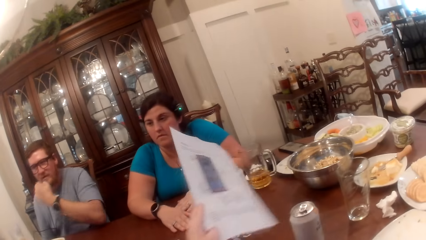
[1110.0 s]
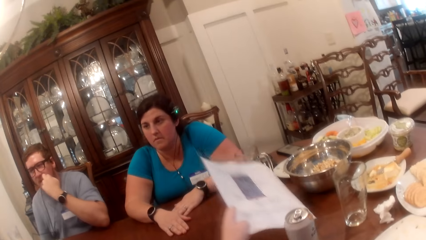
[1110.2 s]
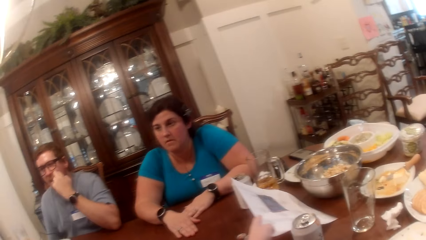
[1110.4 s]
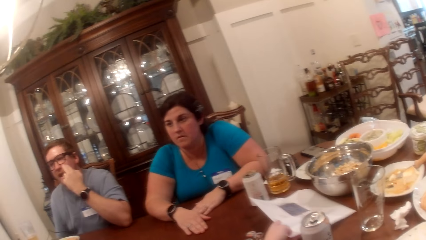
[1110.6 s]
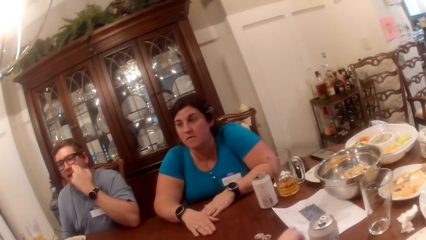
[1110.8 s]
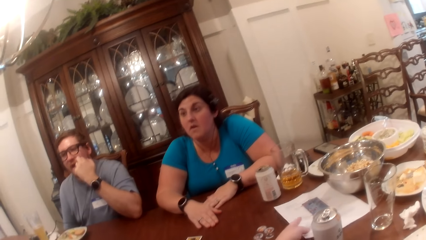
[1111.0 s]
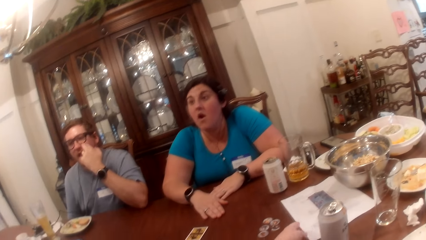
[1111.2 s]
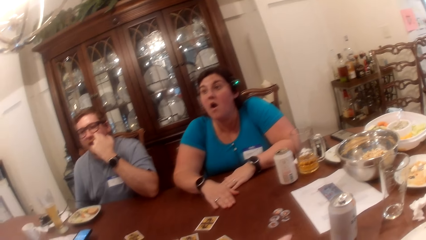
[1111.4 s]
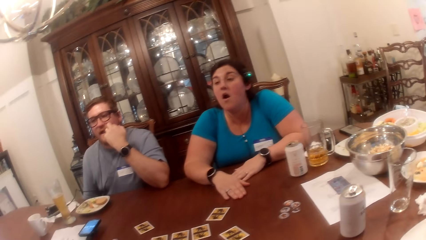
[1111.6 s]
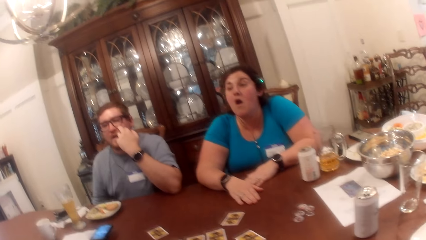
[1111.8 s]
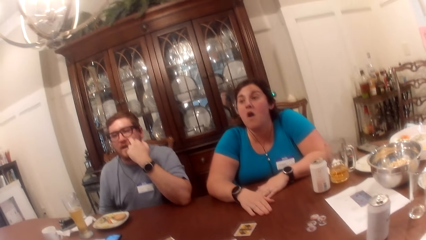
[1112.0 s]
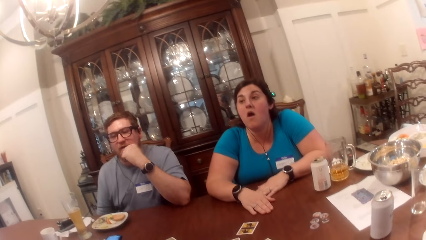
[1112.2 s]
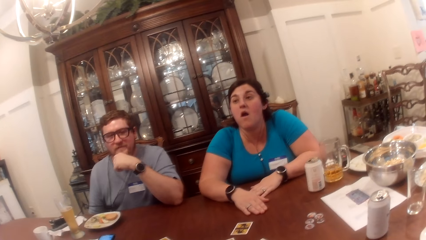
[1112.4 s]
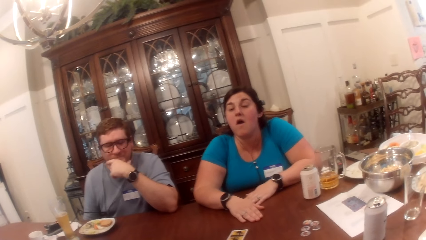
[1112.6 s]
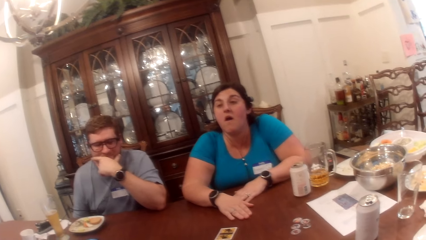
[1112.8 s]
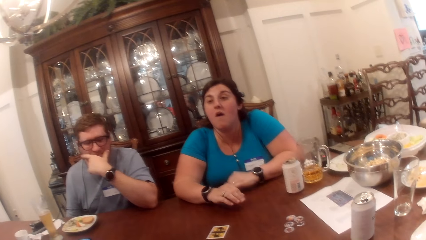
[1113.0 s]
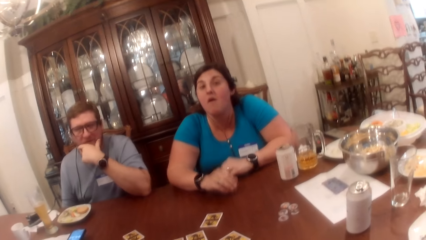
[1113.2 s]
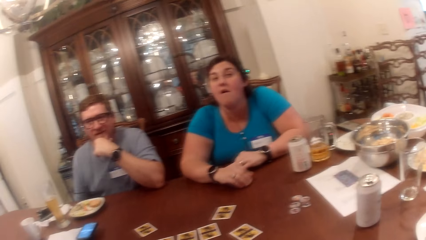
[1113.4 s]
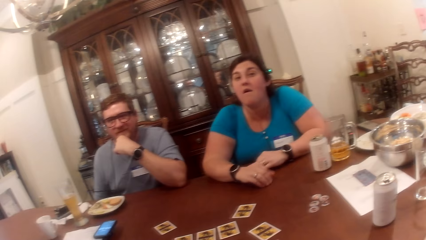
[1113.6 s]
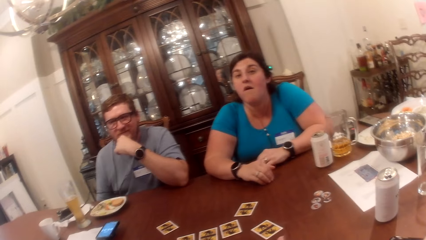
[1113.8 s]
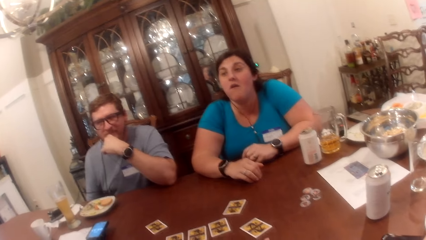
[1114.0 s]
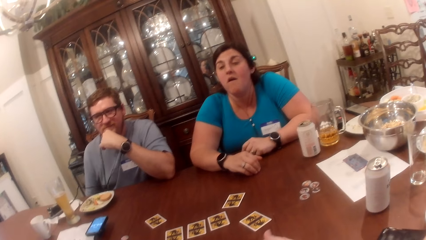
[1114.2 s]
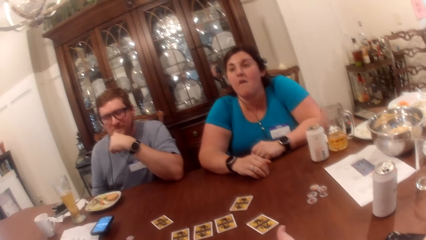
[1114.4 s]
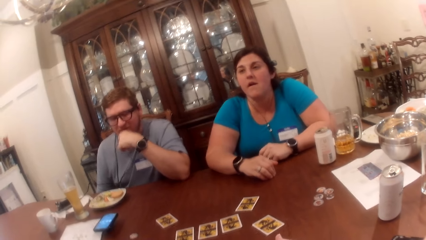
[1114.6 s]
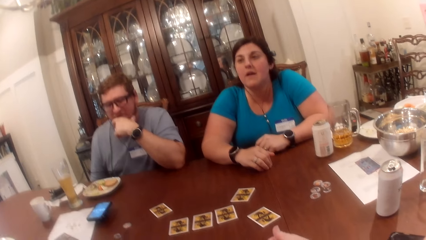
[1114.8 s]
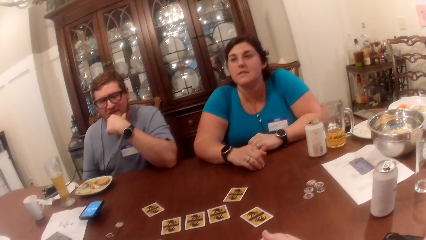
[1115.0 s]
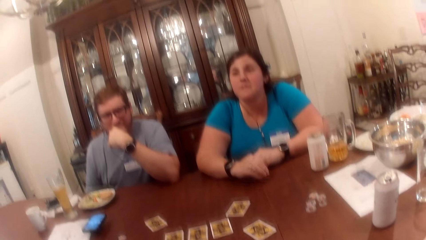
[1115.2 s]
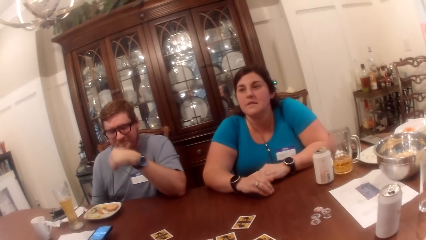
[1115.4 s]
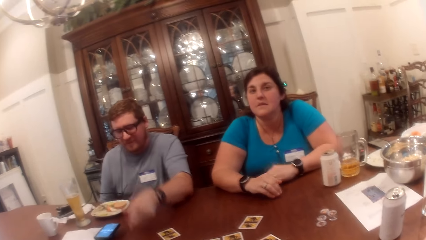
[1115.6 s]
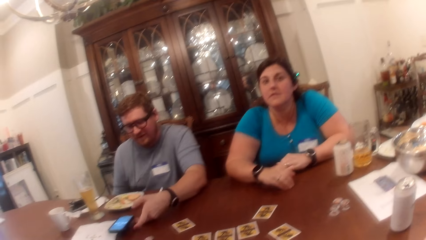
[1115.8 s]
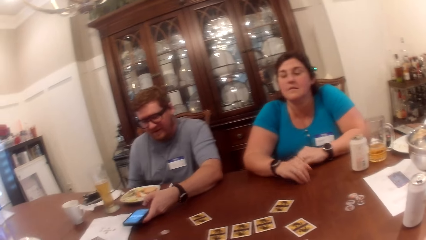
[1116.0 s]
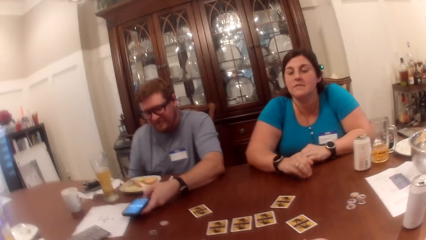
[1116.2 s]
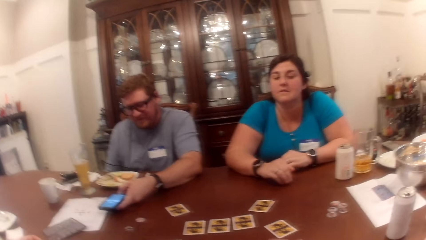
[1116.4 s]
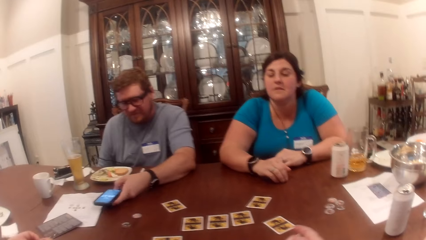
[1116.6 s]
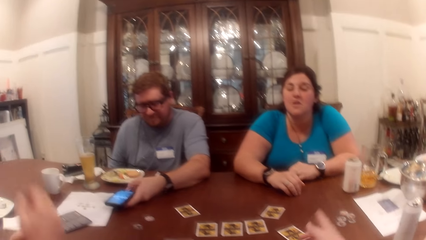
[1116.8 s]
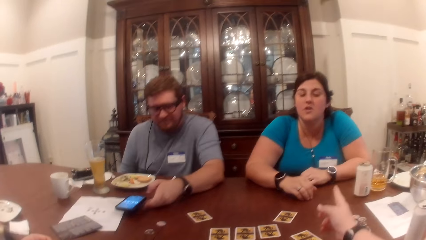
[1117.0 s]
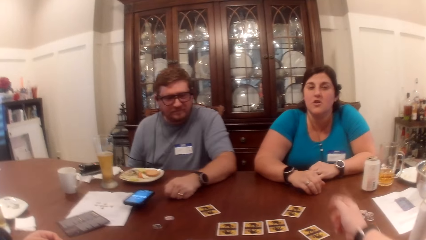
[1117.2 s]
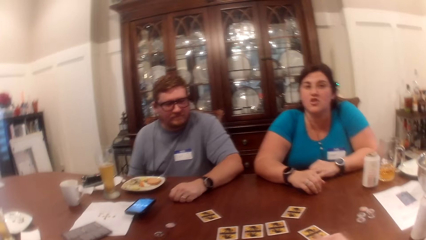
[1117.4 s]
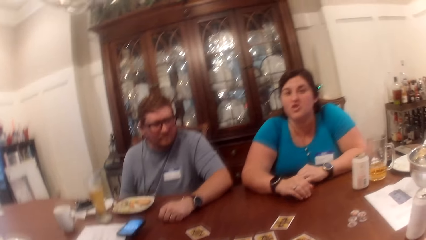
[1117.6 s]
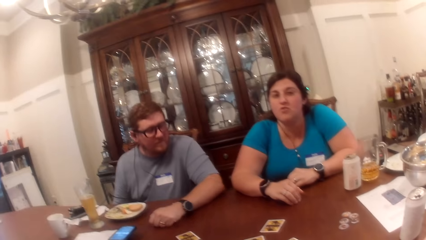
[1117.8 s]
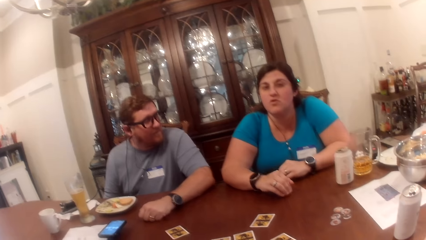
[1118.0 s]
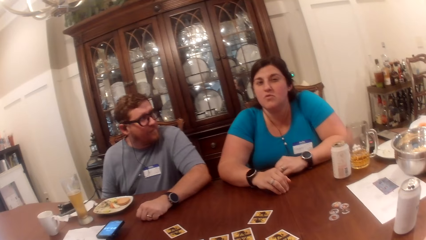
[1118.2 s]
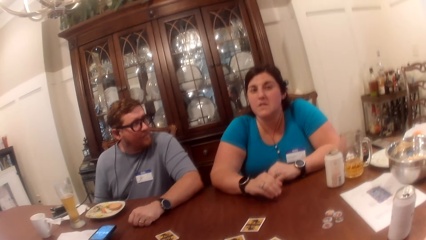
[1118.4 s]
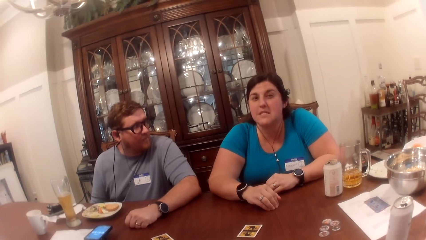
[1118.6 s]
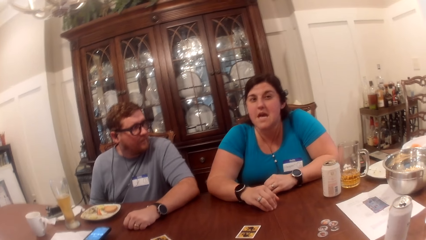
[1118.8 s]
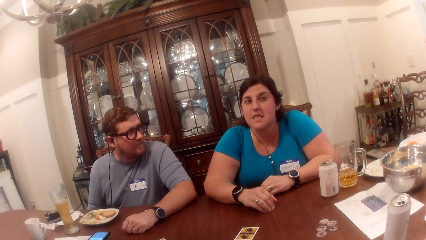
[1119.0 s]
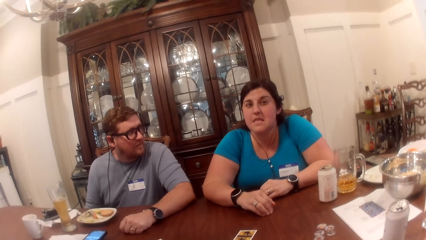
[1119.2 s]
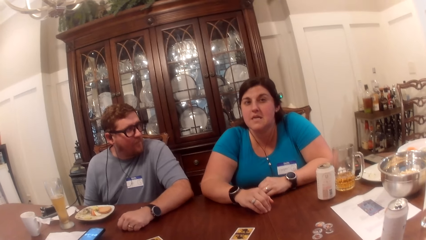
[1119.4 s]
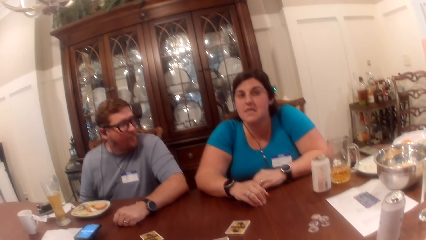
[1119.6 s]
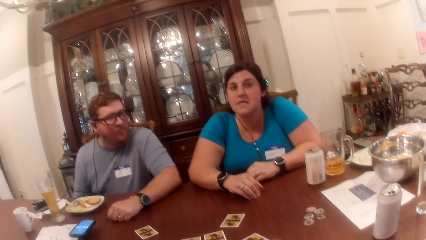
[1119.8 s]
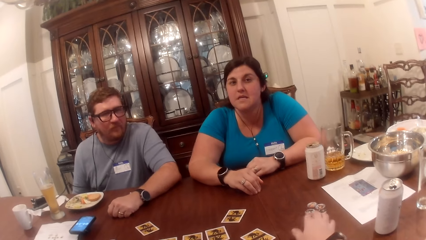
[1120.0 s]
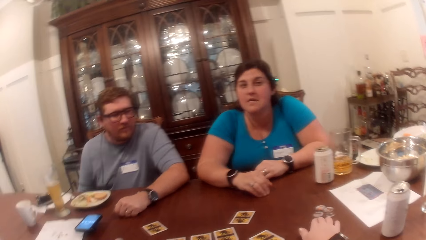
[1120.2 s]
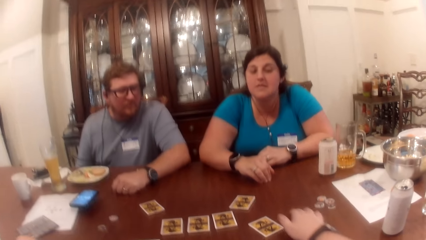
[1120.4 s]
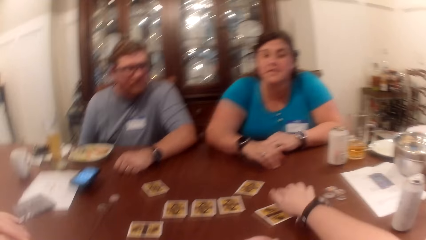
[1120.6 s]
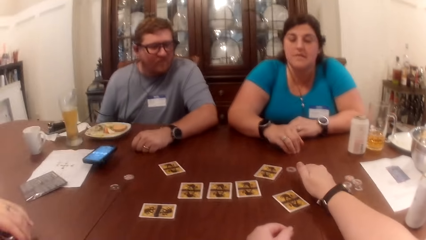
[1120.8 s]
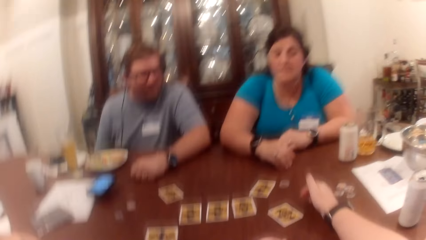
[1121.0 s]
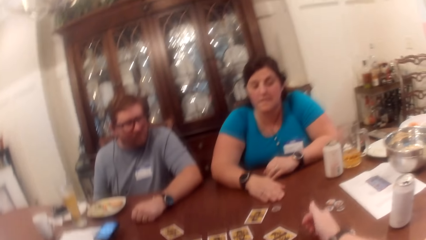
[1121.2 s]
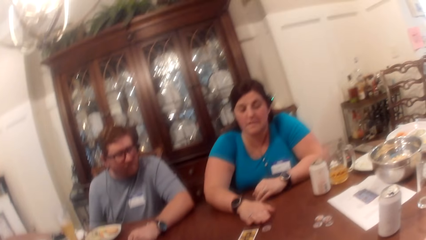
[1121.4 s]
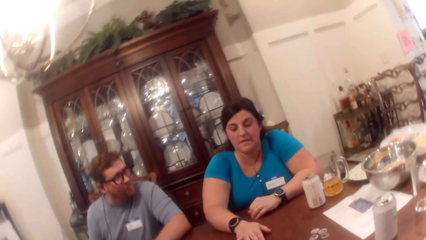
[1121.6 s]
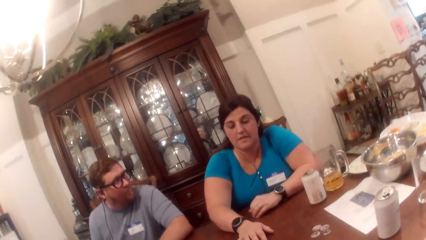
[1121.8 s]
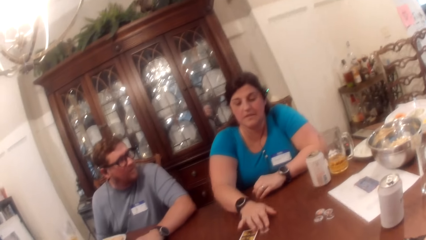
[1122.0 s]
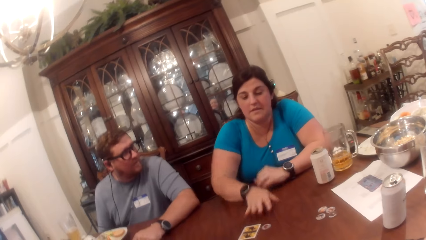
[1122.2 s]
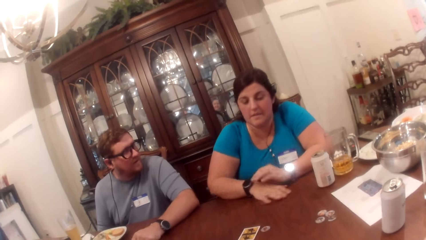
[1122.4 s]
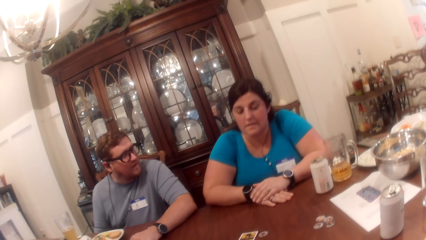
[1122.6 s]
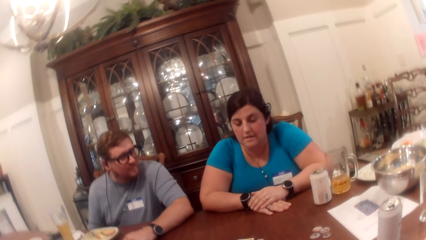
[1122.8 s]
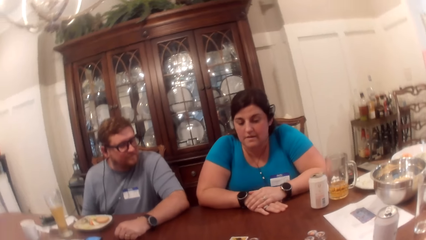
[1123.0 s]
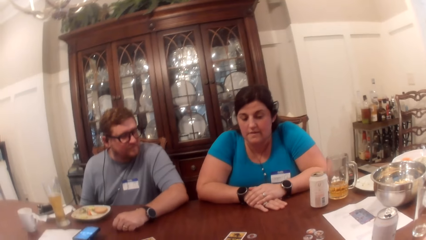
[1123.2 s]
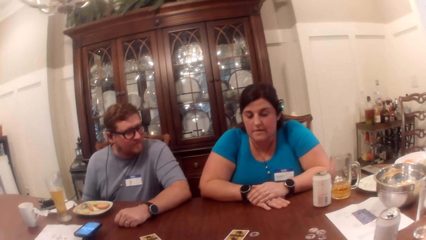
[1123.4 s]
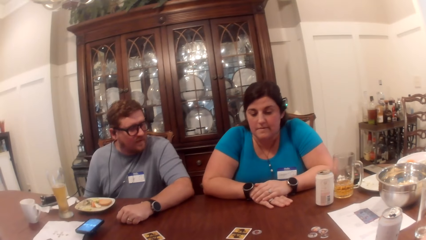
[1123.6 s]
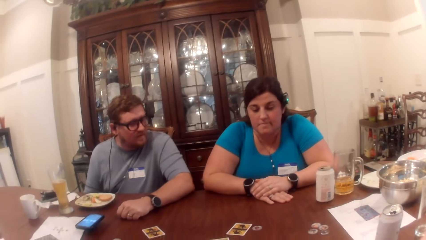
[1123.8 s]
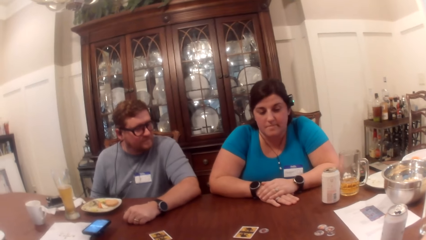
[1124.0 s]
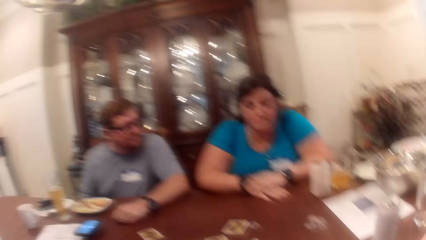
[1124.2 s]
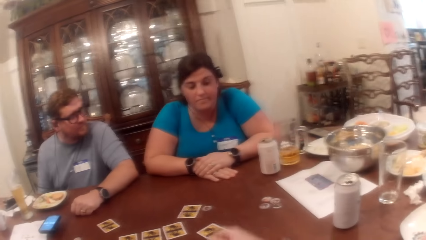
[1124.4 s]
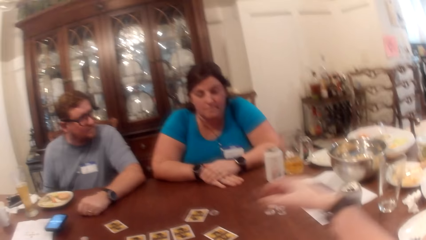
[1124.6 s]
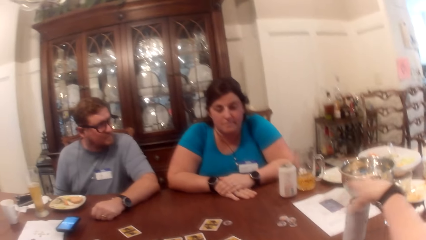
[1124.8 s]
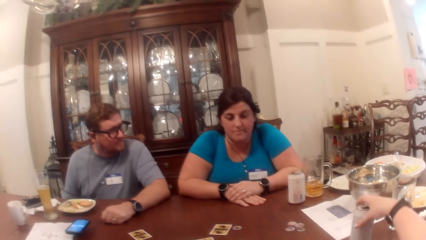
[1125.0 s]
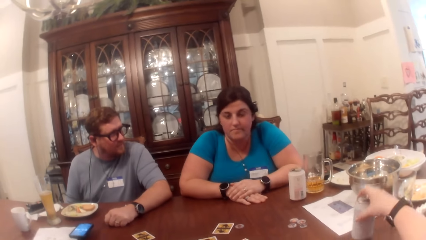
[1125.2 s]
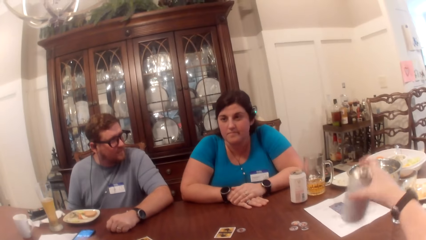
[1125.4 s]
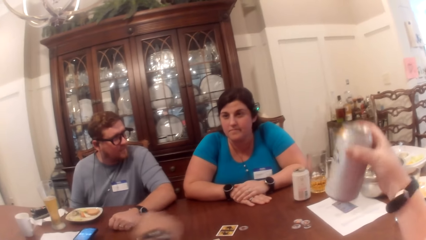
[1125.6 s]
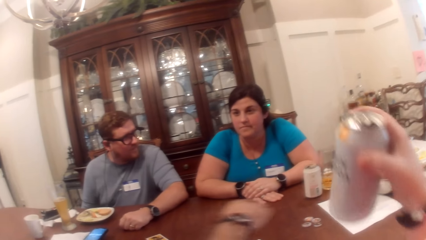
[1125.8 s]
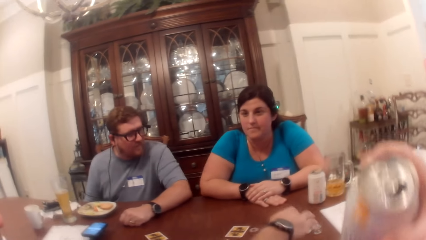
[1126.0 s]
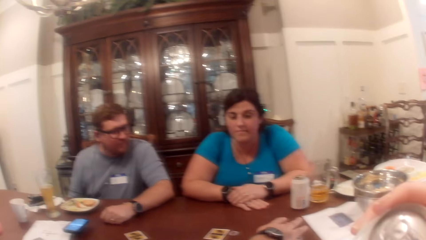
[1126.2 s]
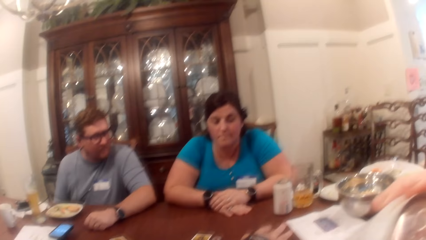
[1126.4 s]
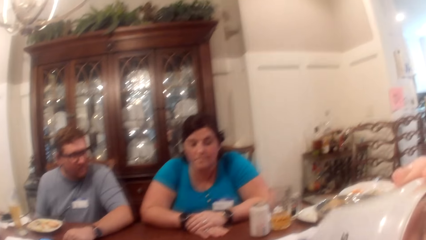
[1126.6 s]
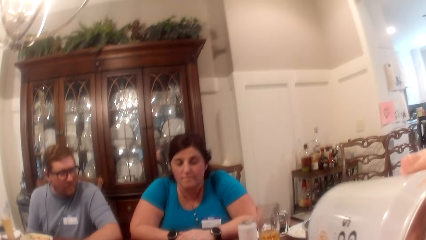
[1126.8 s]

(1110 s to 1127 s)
The camera wearer drops the piece of paper on a table with her right hand. She looks around the table. A woman taps on the table with her right hand. A man operates his phone on the table with his left hand. The camera wearer points her right hand at the woman. The man removes his left hand from the phone. The woman taps the table with both hands. The man stares at the woman. The camera wearer moves a coin or token on the table with her right hand. The woman touches the coin with her right hand. The camera wearer picks up a can of something from the table with her right hand. Another man moves a coin with his right hand.
